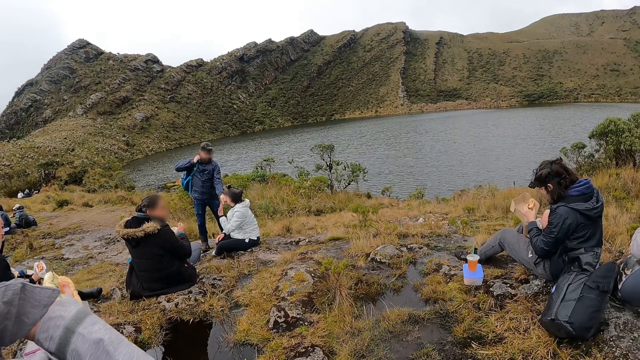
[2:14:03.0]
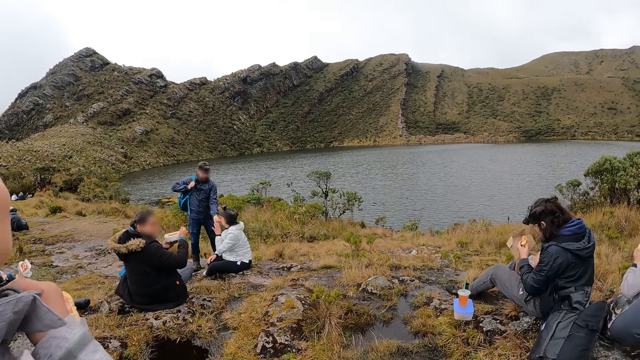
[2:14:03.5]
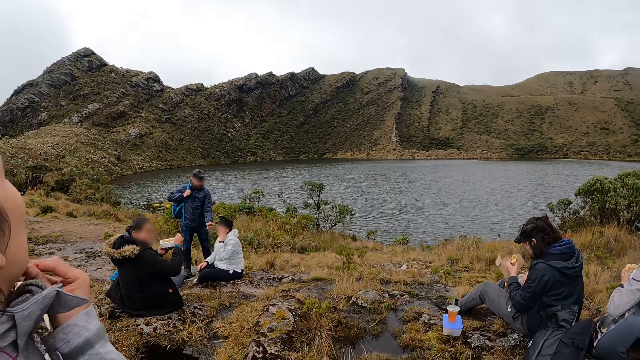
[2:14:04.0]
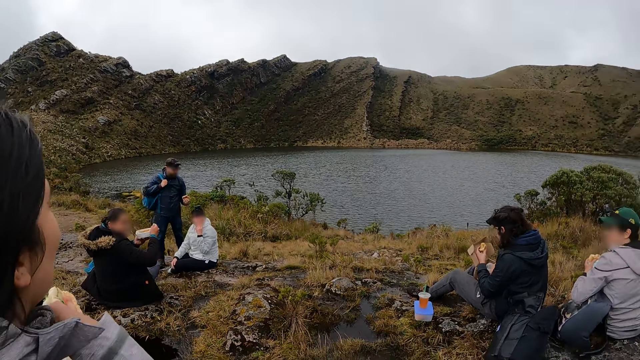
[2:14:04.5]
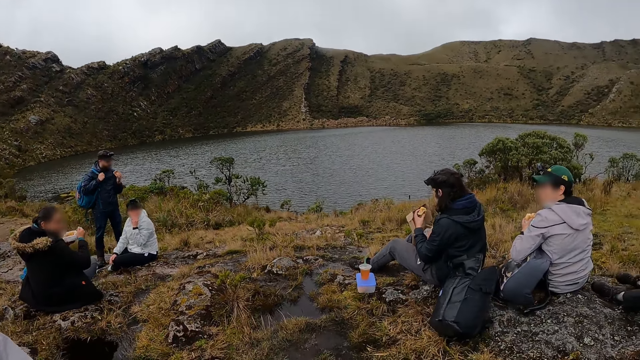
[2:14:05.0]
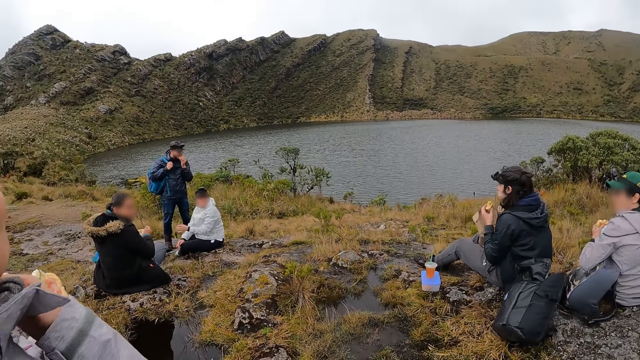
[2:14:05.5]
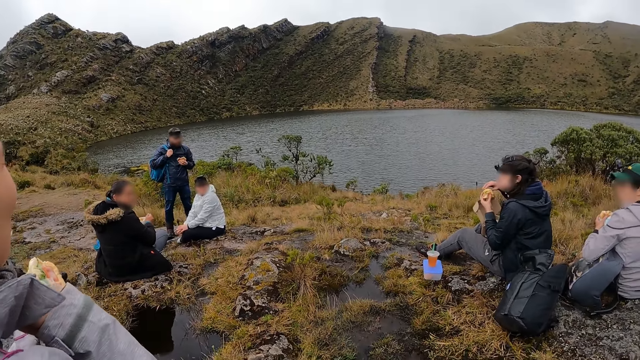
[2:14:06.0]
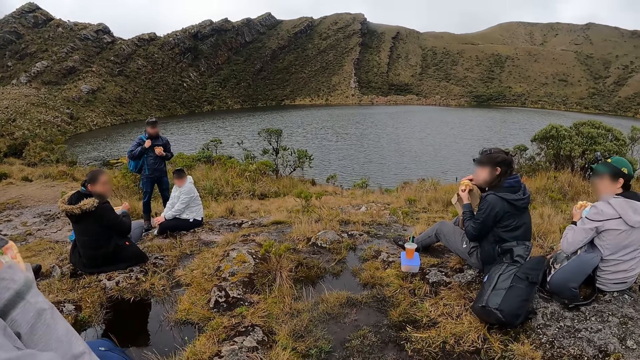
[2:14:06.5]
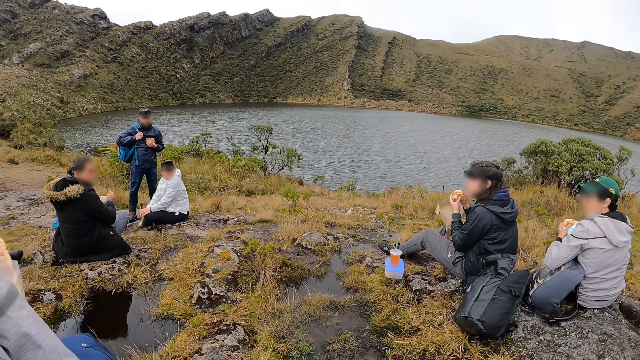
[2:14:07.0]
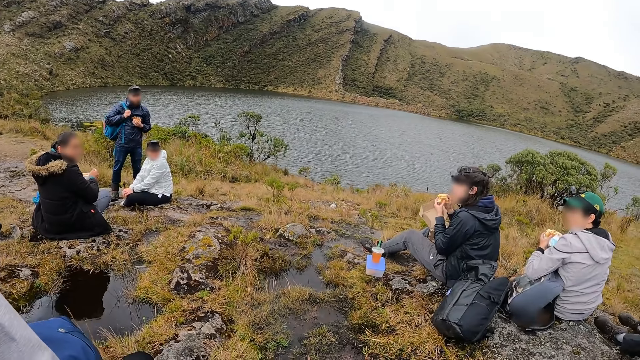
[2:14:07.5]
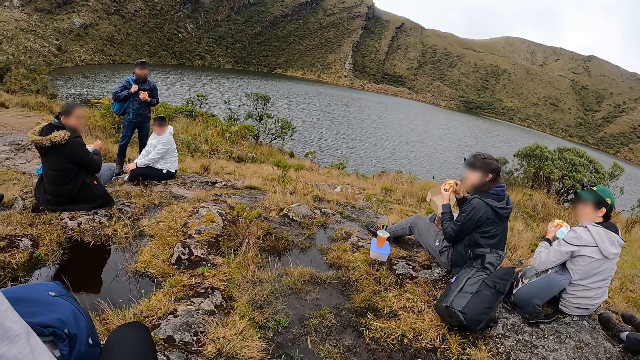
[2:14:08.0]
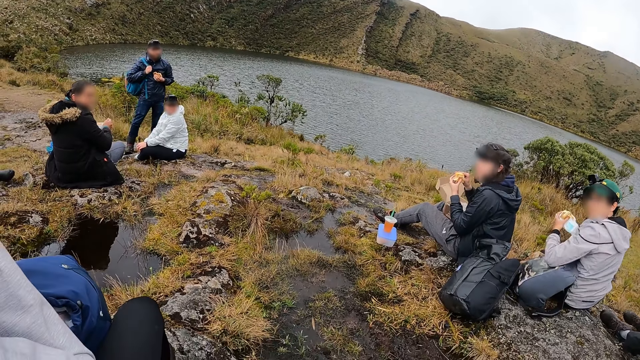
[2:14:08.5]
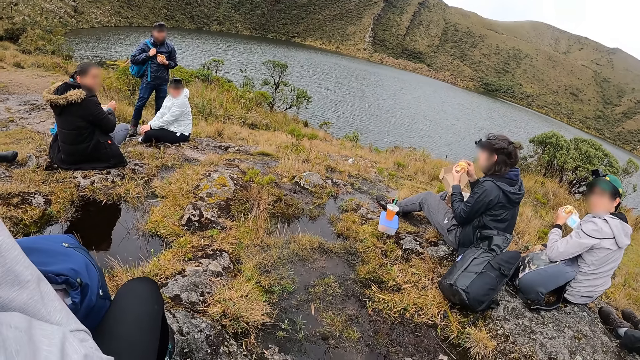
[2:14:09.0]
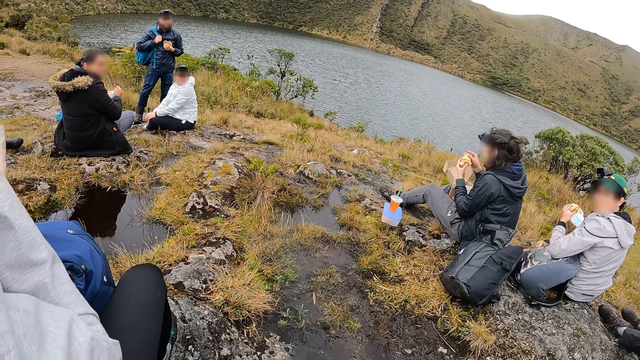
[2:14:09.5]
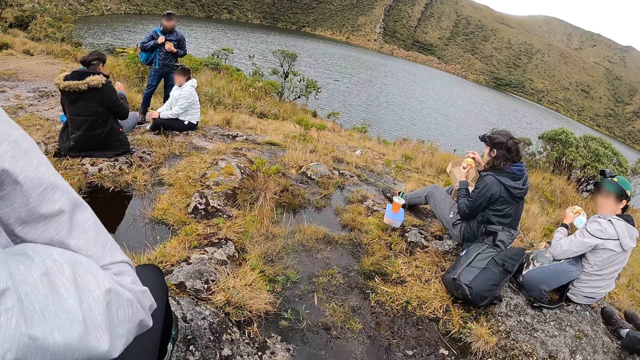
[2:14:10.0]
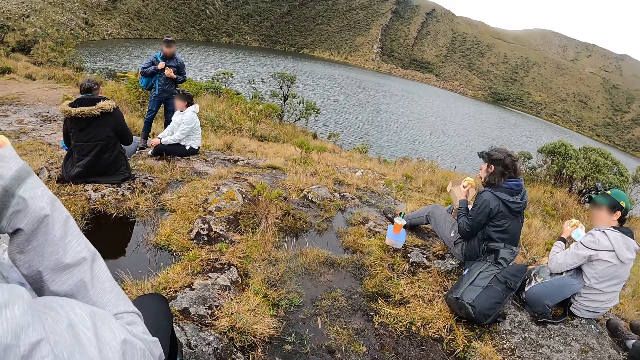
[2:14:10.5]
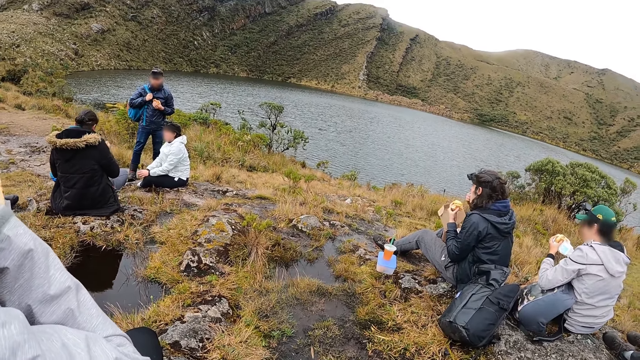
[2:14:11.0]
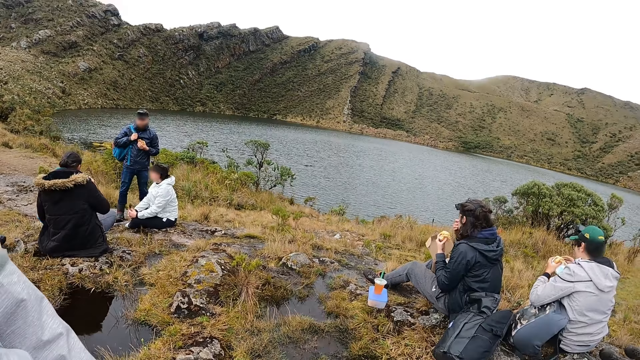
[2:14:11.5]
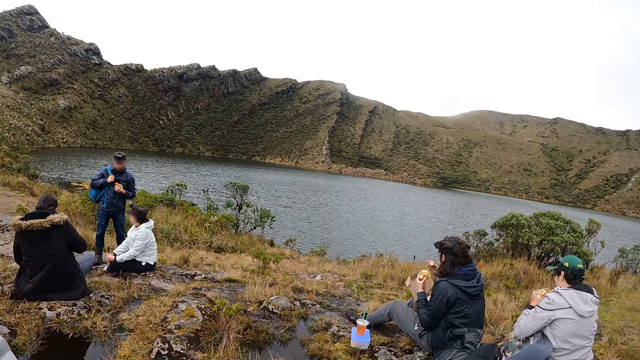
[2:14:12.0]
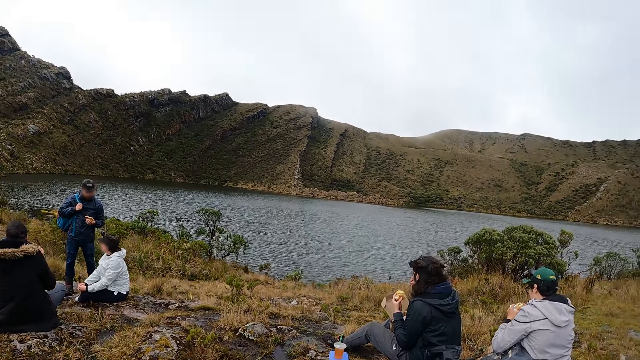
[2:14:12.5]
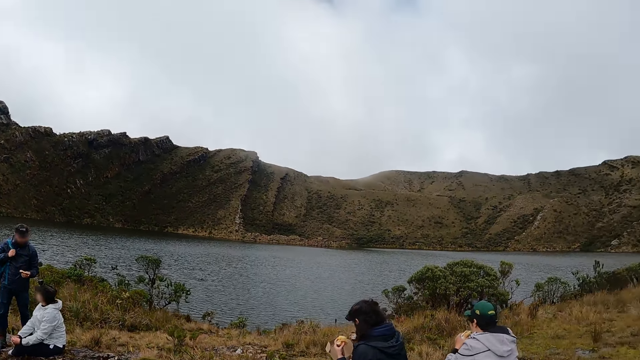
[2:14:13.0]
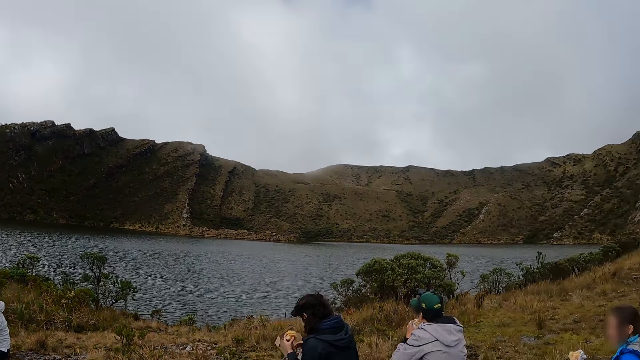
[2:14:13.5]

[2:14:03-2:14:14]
The woman puts the food in her right hand into her mouth.

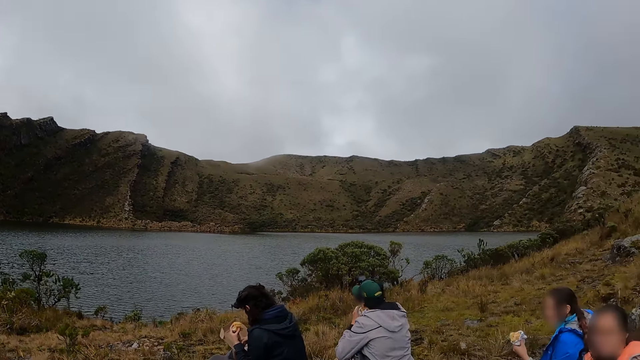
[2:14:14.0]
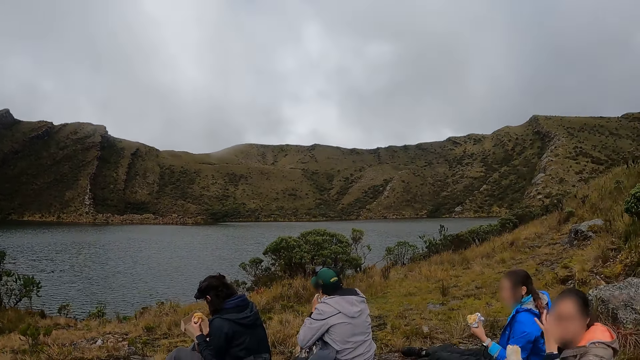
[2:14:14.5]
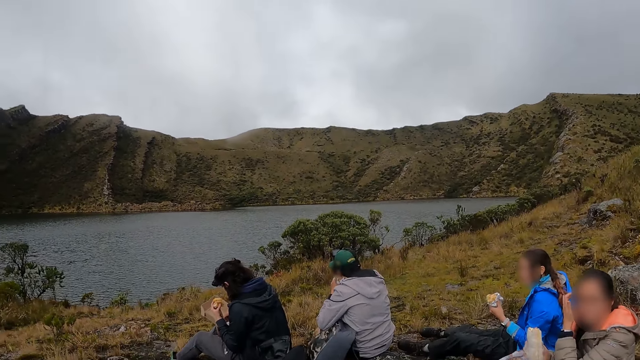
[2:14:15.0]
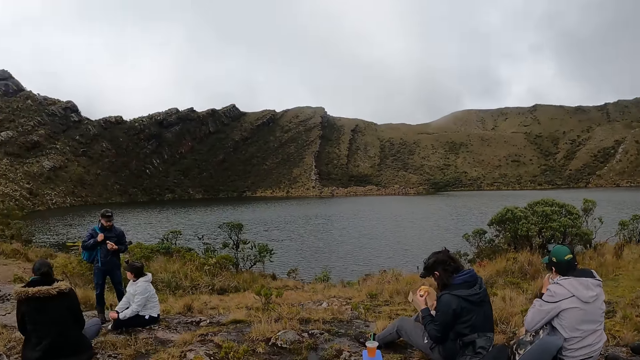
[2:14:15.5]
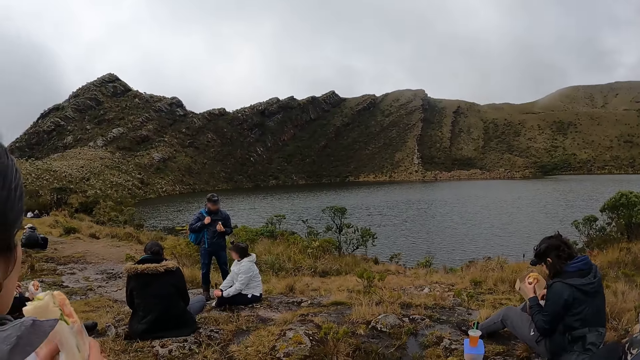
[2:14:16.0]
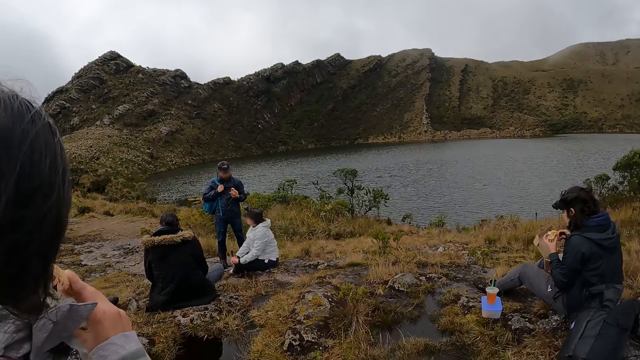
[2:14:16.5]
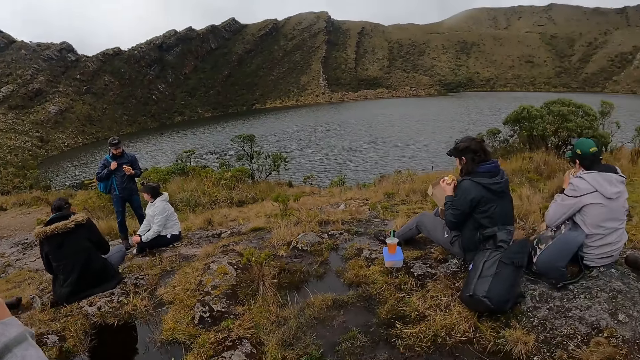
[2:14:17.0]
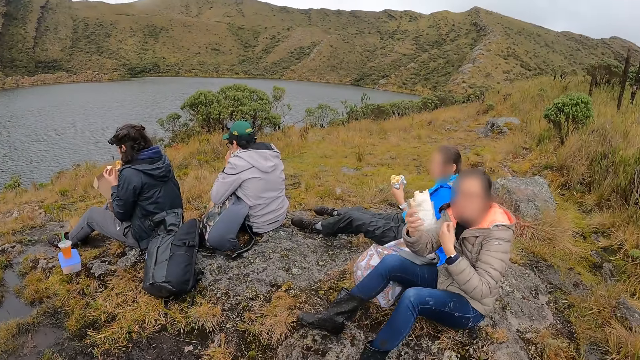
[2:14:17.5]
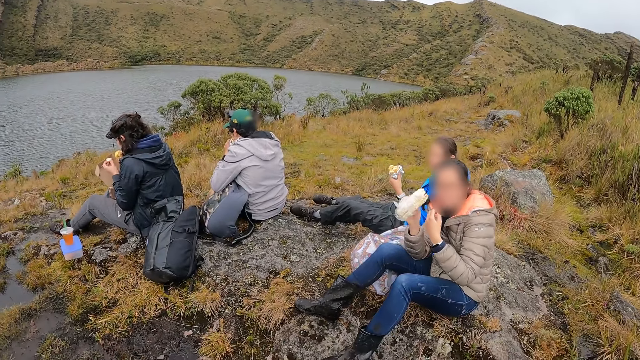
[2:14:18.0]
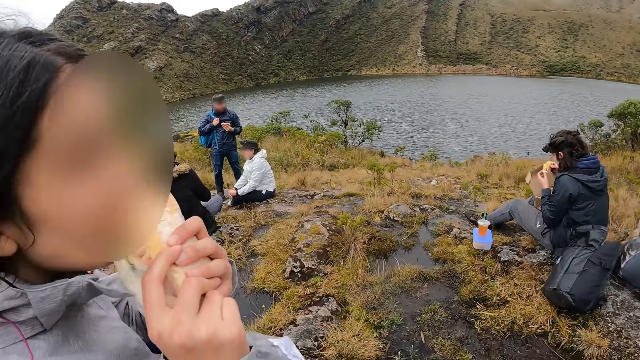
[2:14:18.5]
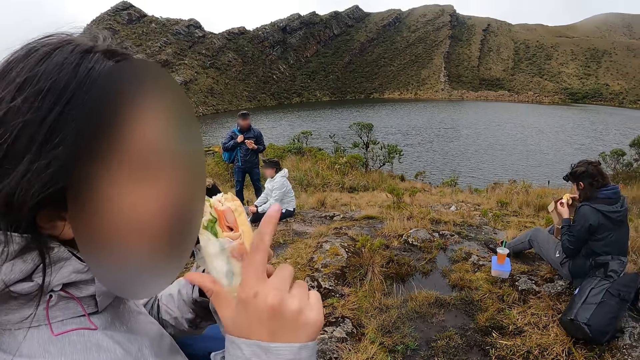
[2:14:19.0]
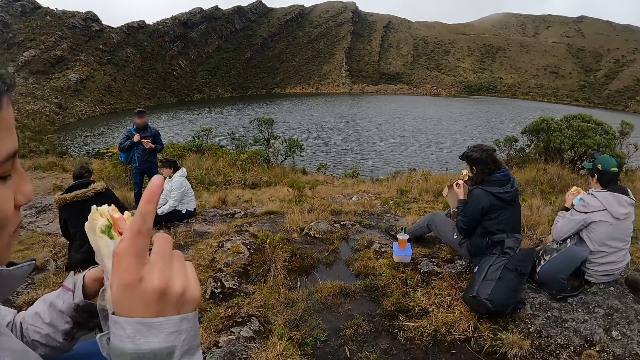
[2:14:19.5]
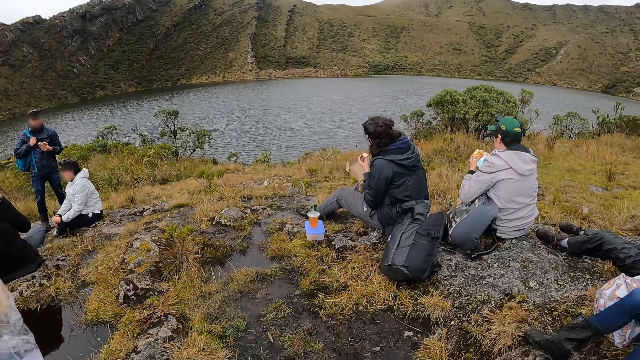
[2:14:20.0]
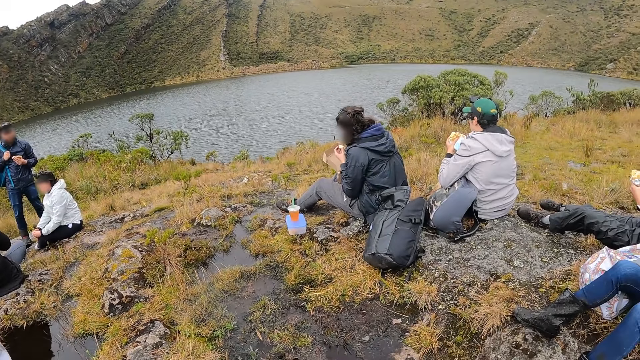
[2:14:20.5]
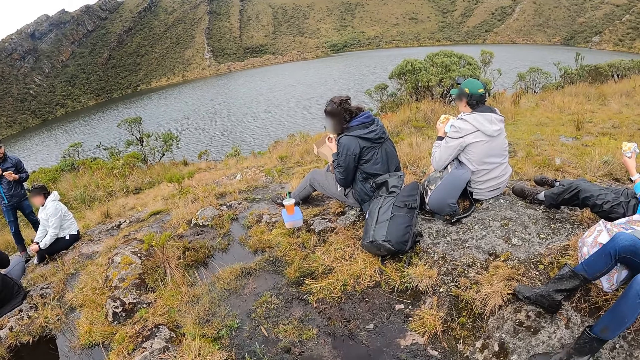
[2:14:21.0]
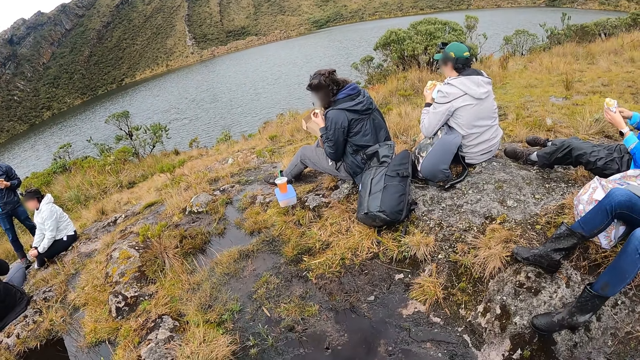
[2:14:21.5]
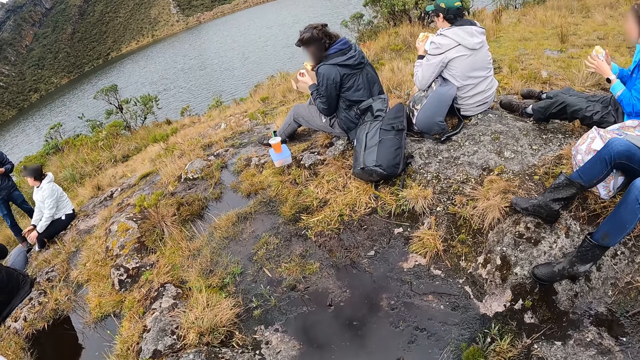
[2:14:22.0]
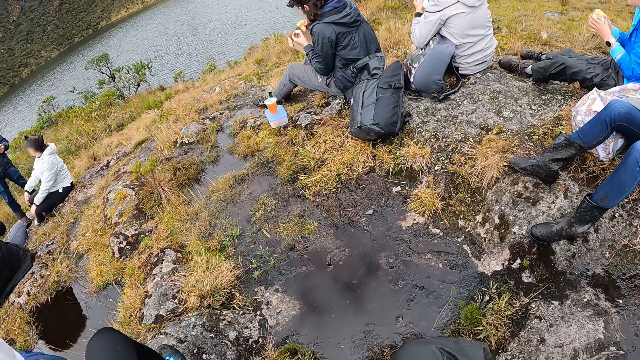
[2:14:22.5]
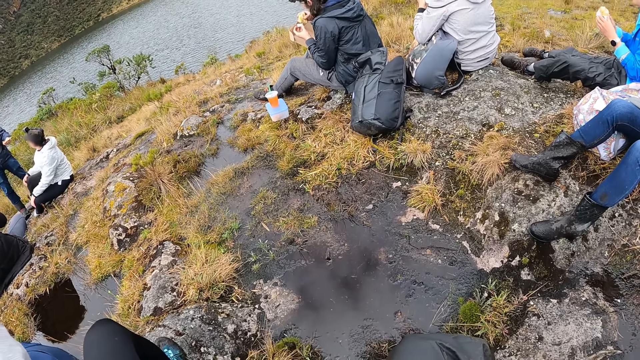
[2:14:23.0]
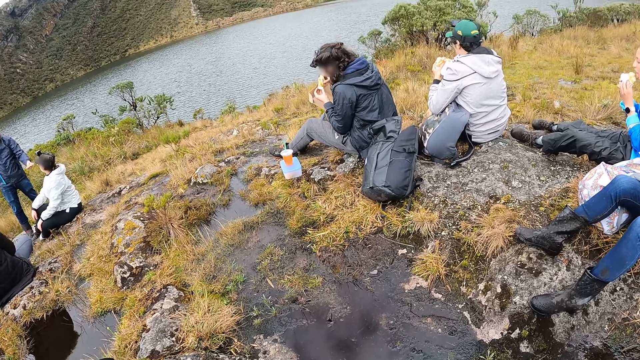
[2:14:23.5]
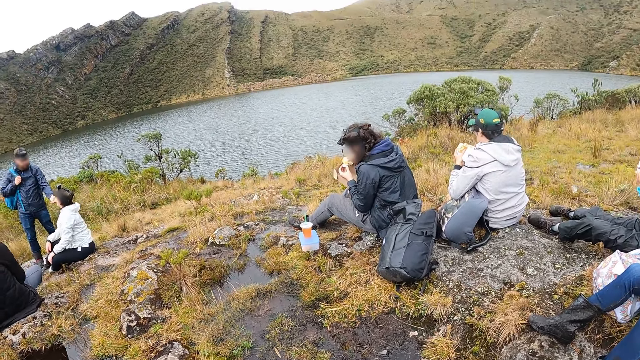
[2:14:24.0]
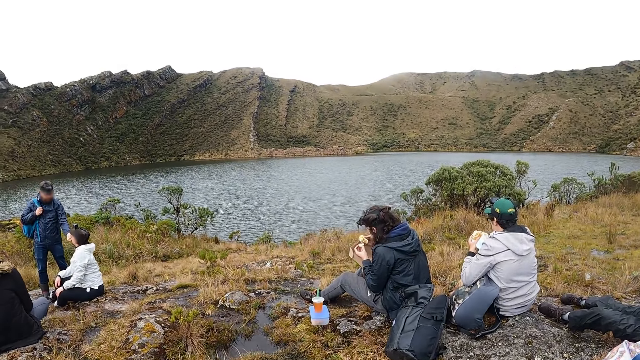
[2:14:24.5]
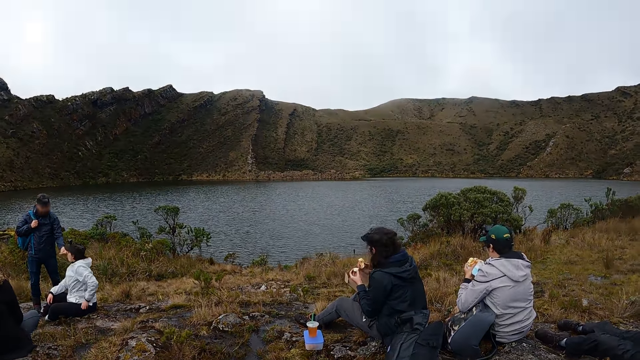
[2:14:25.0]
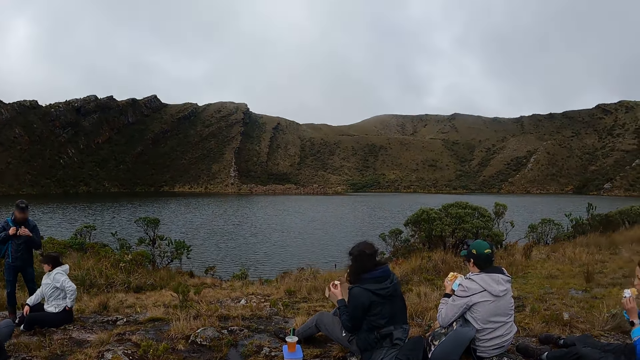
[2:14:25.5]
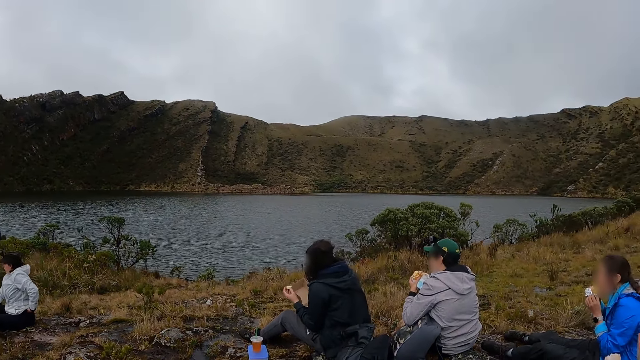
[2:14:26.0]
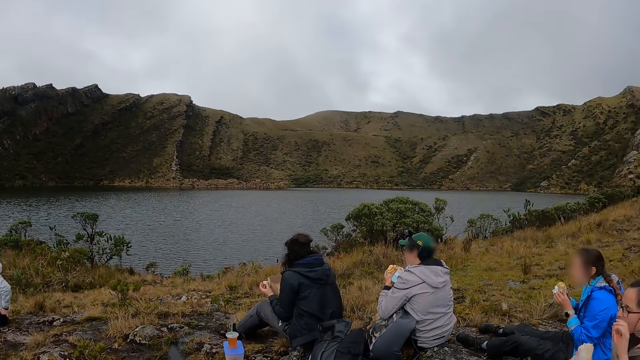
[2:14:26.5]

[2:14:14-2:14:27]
A woman puts the food in her hands into her mouth. Another woman puts the food in her hands into her mouth.
